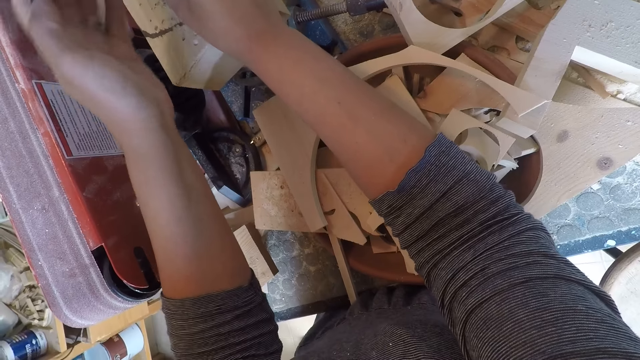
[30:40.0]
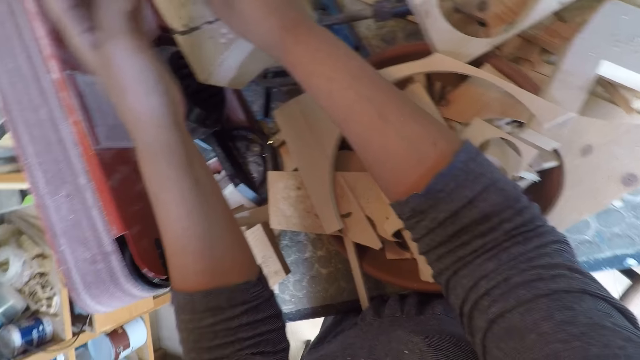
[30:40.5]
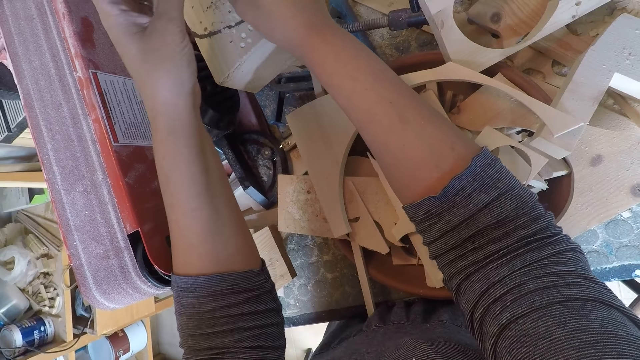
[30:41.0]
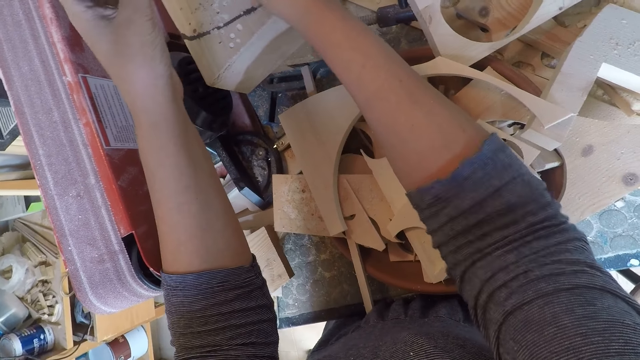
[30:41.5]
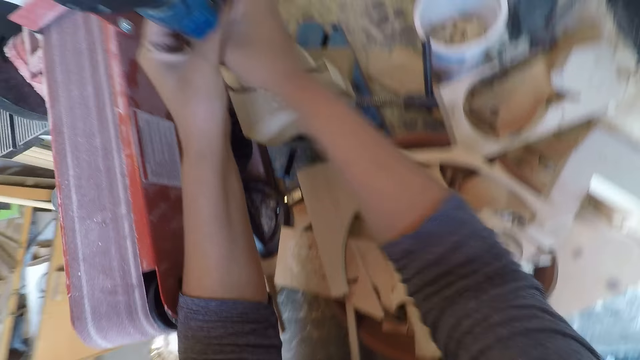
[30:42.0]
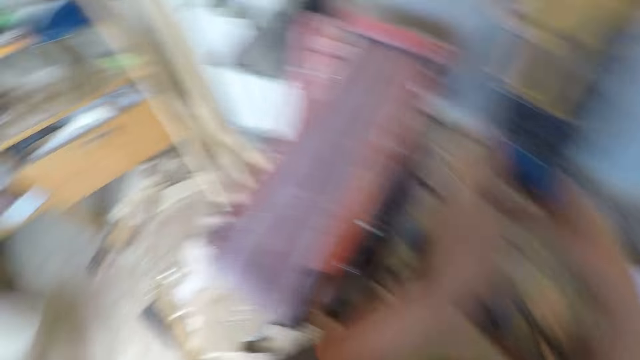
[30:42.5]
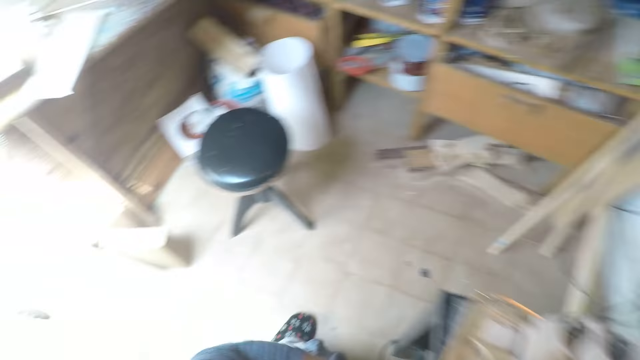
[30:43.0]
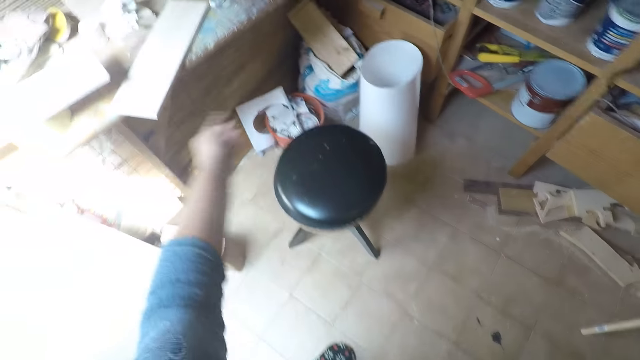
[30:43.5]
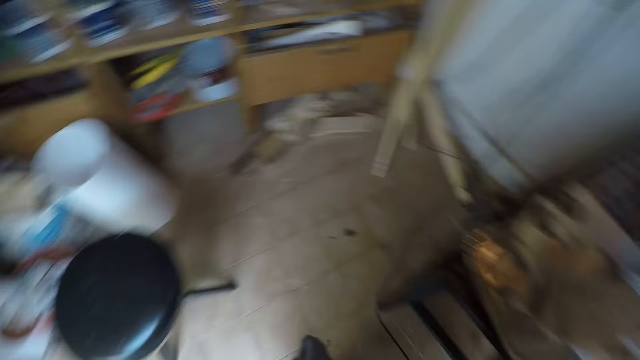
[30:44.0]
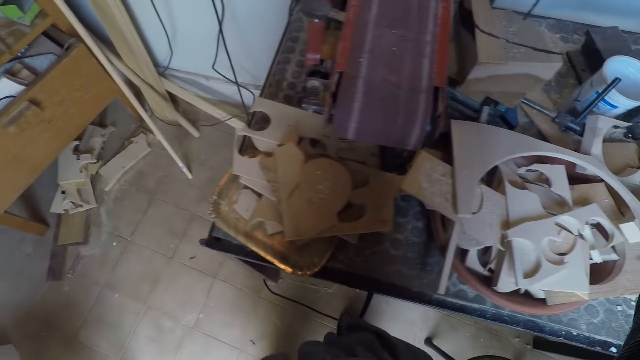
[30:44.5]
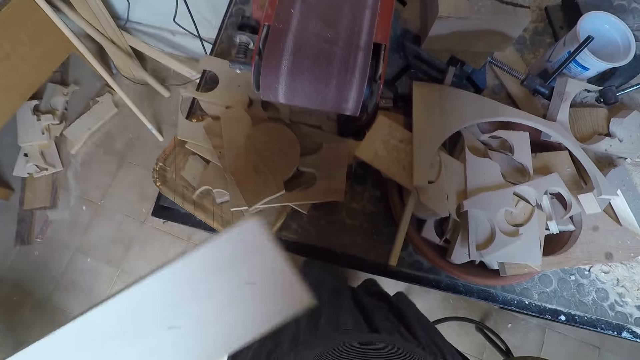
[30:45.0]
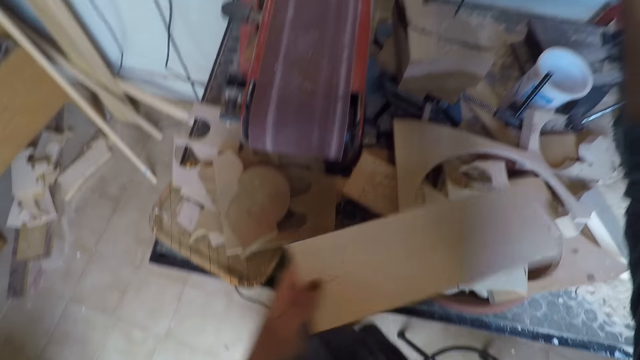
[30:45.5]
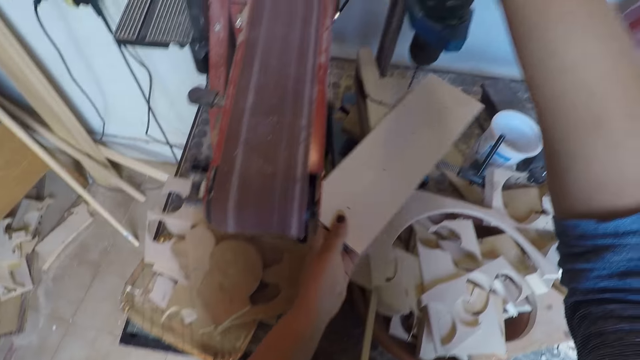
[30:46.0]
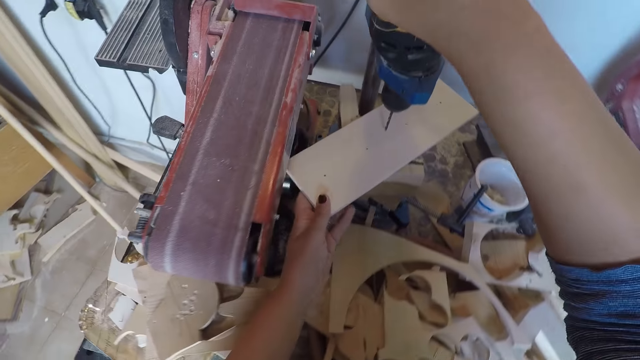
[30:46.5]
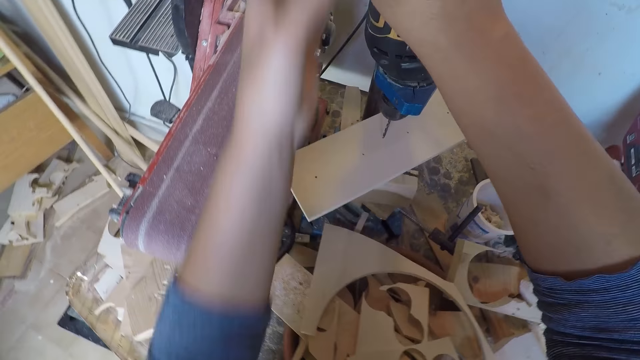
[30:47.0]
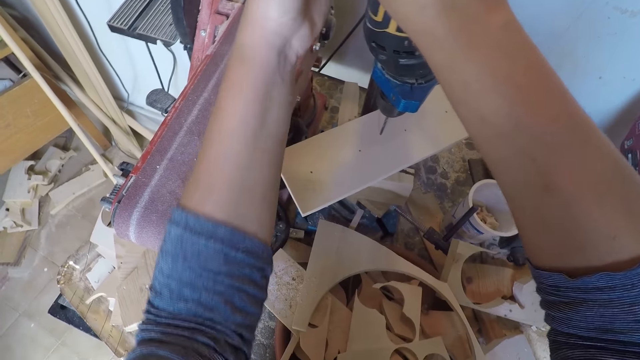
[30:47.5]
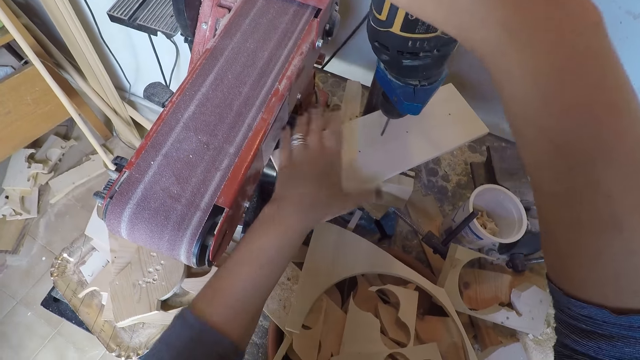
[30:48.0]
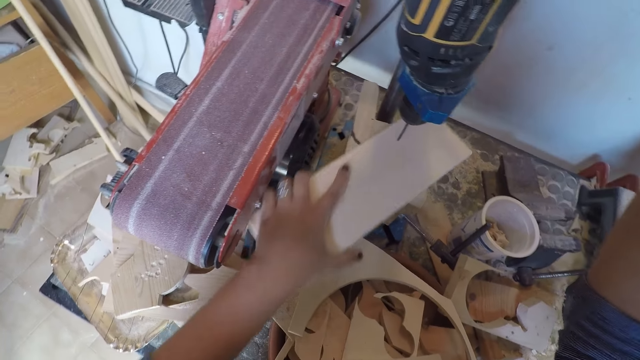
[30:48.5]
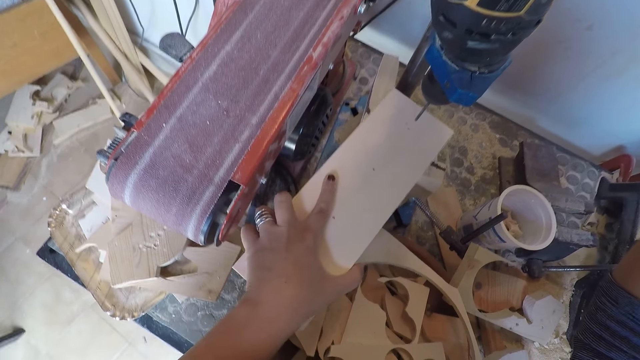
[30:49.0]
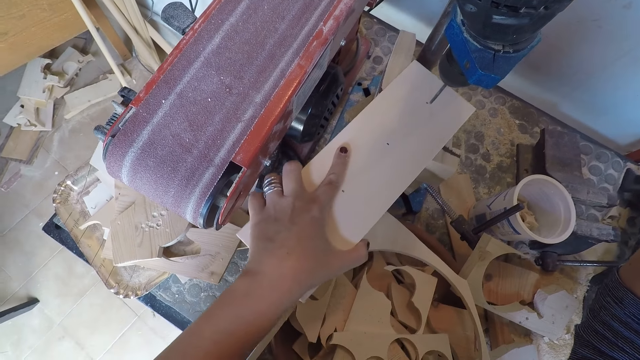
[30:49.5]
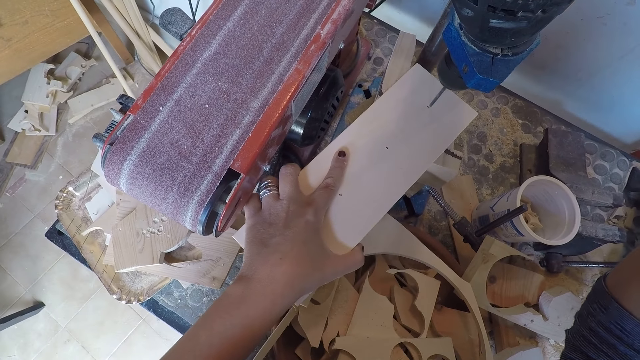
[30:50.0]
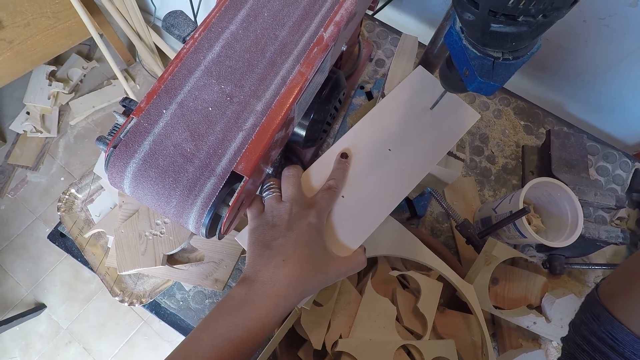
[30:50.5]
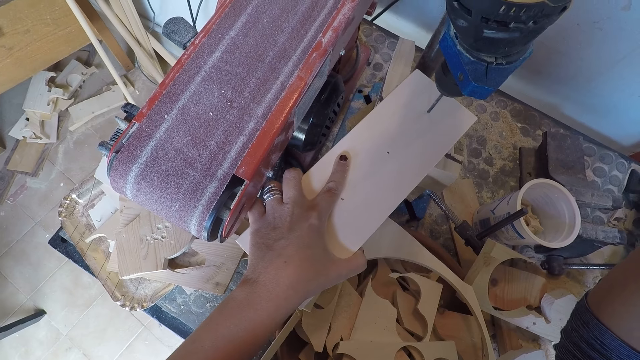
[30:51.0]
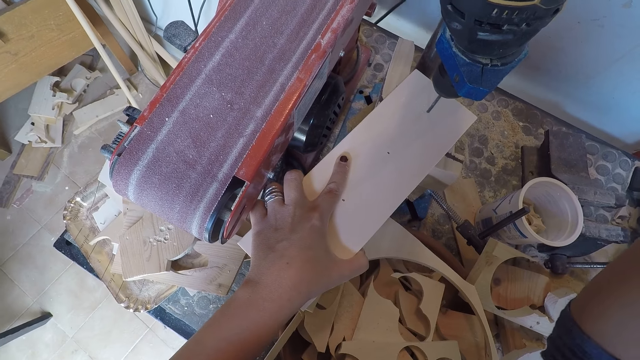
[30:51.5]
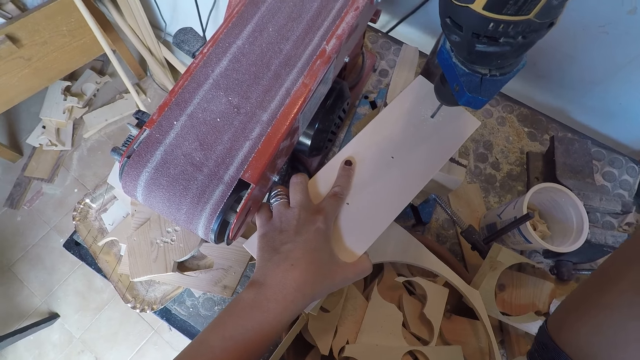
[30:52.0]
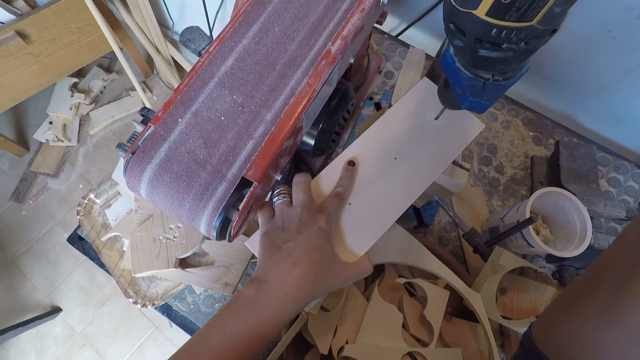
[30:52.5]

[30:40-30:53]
The camera wearer walks around the room. She turns towards the workshop table. She takes the piece of wood on the workshop table with her left hand. She turns towards the drilling machine or drill press. She places the piece of wood in her left hand under the drilling machine. She places her left hand on the drilling machine. She adjusts the drill press. She holds the piece of wood under the drilling machine with her left hand. She positions the wood on the drill press. She drills holes into the piece of wood with the drilling machine.

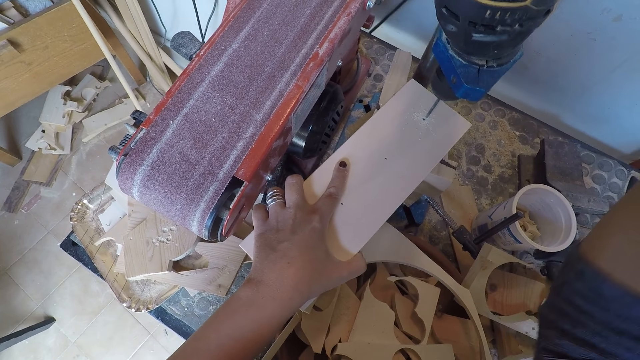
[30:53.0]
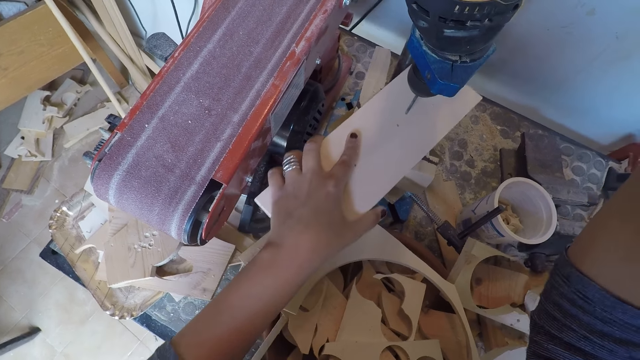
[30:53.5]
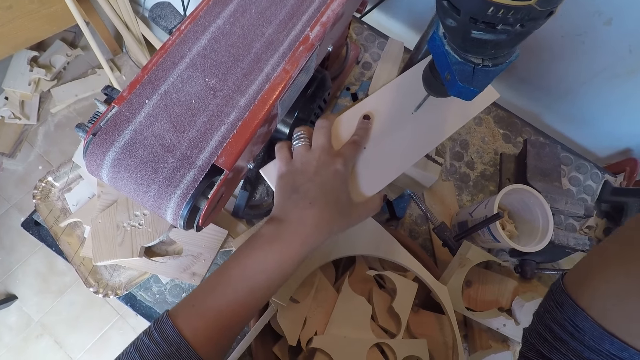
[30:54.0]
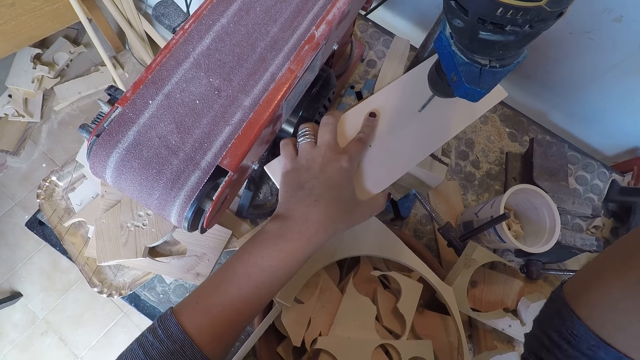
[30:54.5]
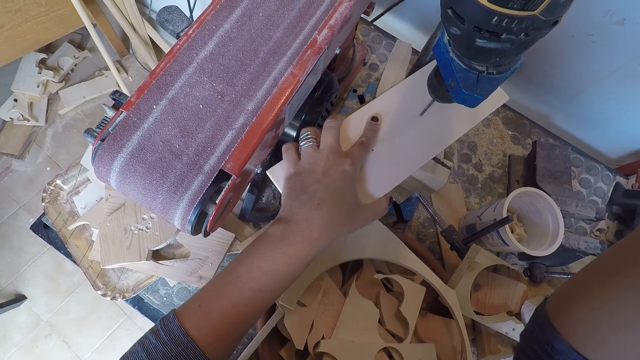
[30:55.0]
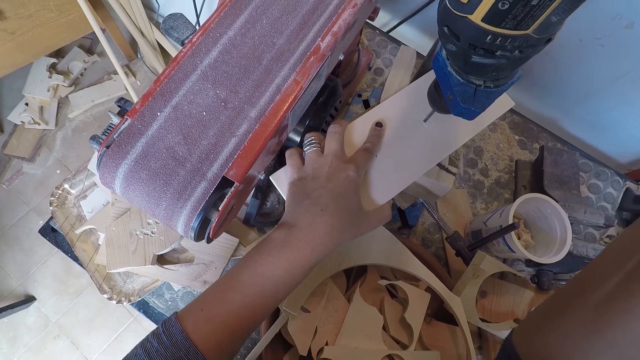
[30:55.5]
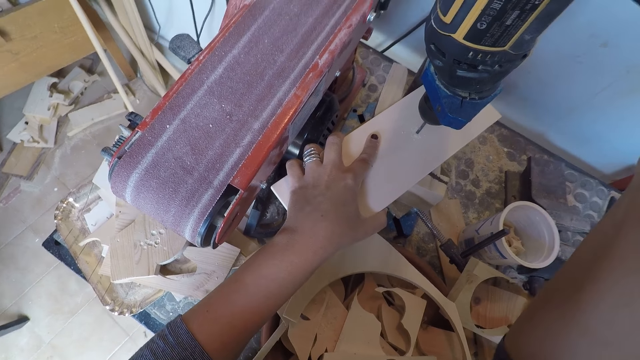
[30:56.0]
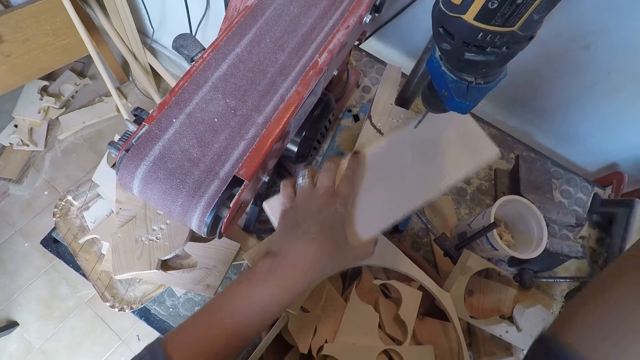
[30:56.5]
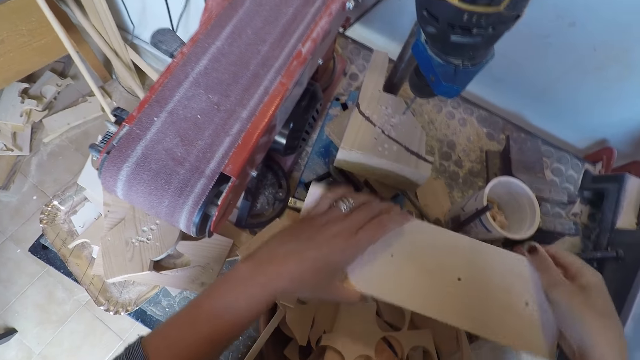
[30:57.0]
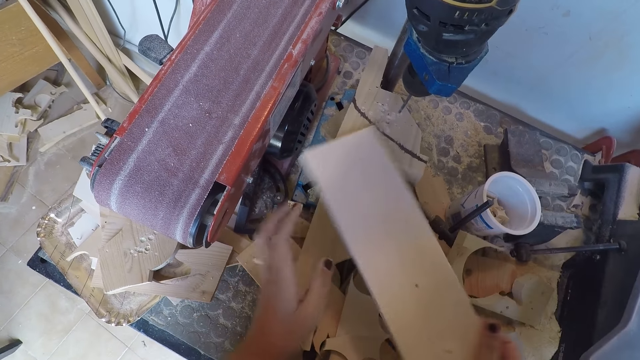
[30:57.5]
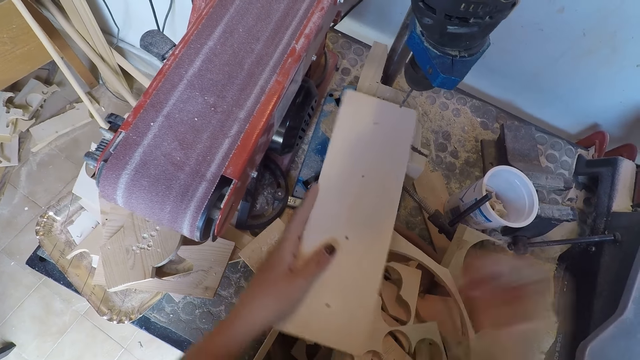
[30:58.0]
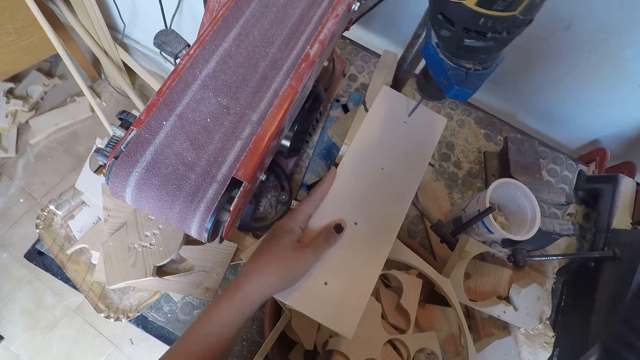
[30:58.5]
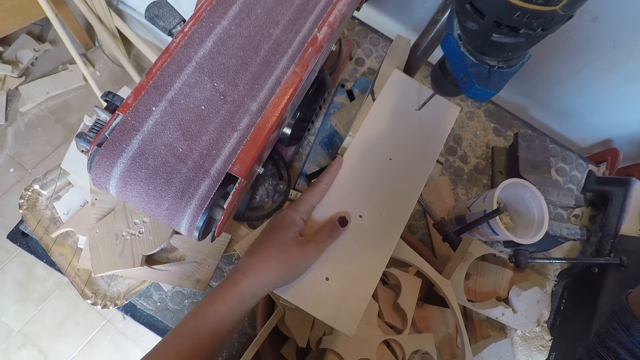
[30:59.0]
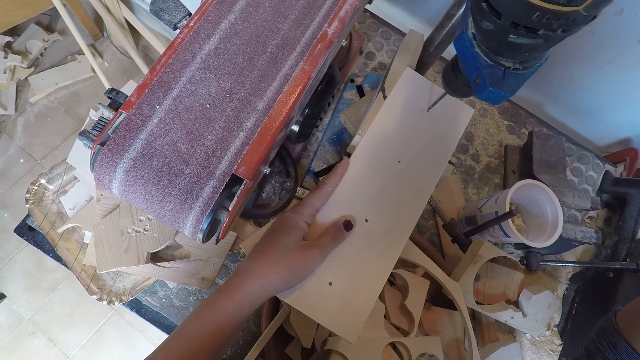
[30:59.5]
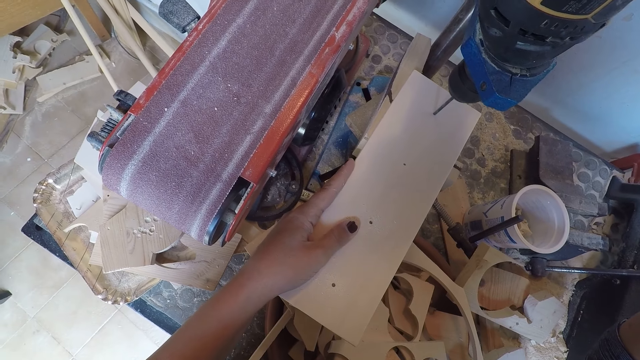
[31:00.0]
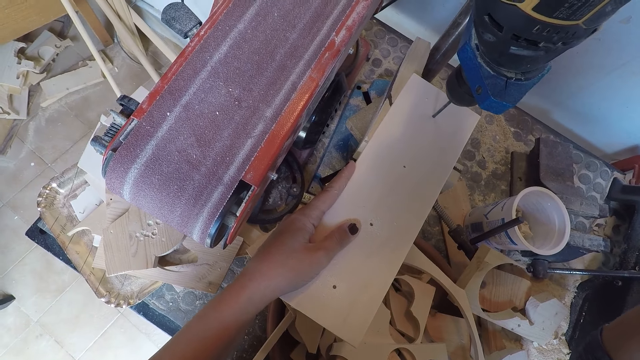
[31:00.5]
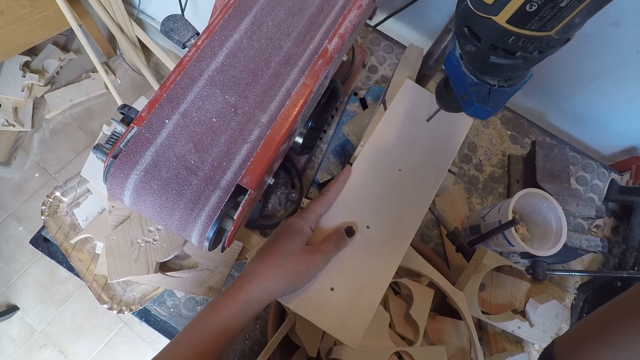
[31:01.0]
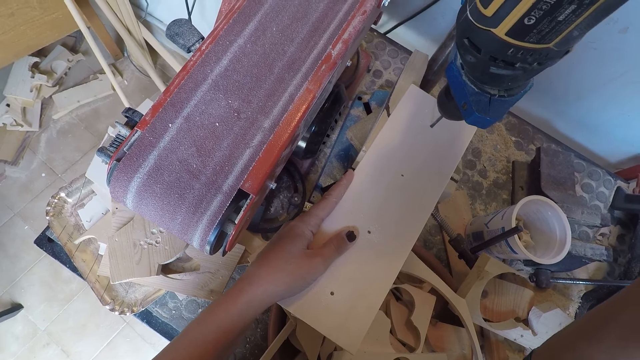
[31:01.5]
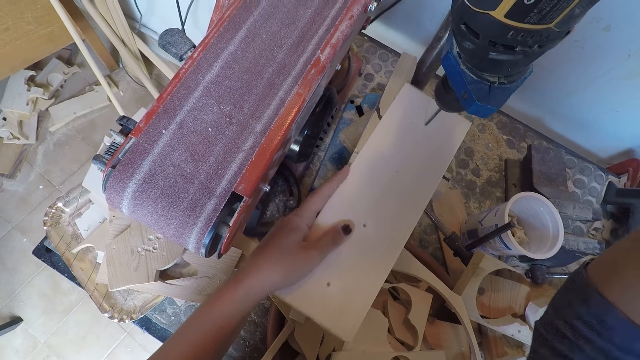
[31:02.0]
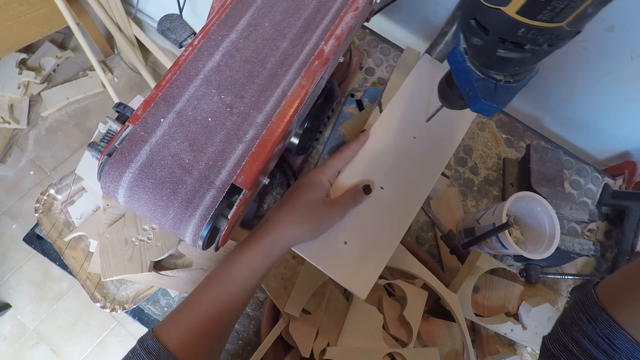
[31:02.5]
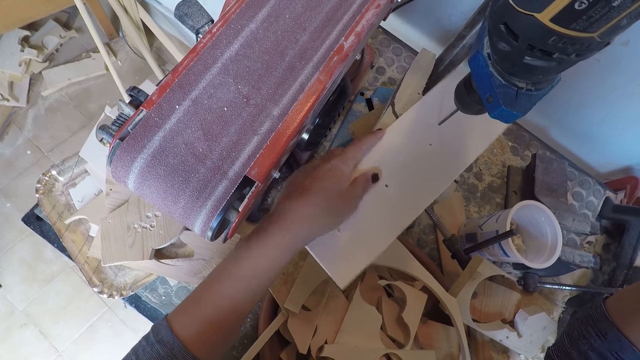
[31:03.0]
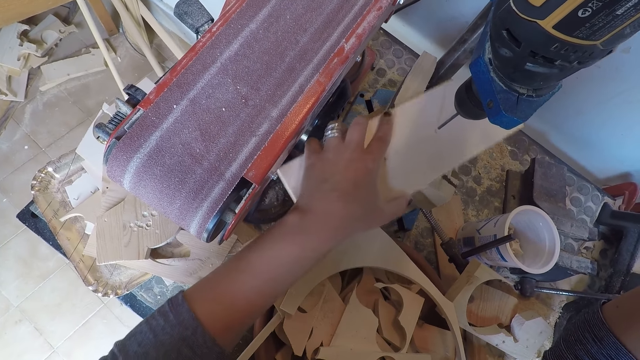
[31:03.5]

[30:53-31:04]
The camera wearer moves the wood on the drill press or drilling machine. She drills a hole on the wood. She turns the other side of the piece of wood with her left hand. She passes the piece of wood from her left hand to her right hand. She drills holes into the piece of wood with the drilling machine. She moves the wood on the drill press.
